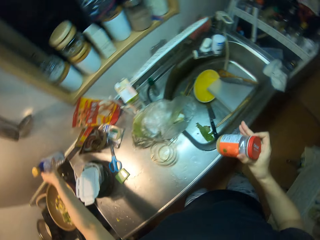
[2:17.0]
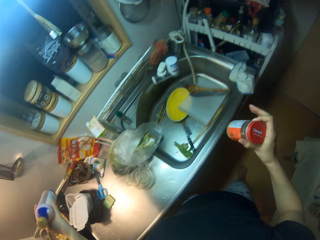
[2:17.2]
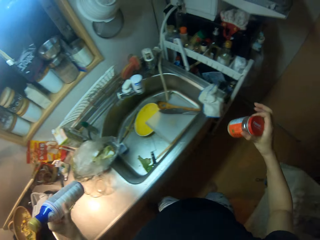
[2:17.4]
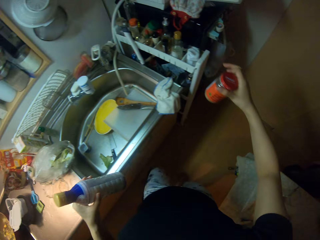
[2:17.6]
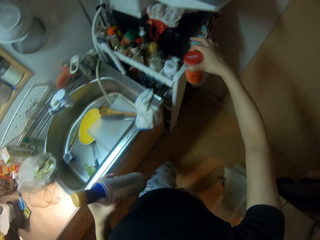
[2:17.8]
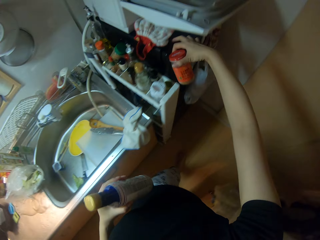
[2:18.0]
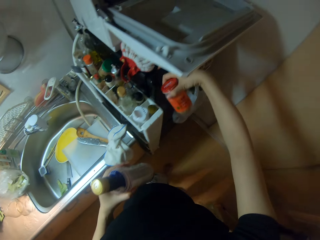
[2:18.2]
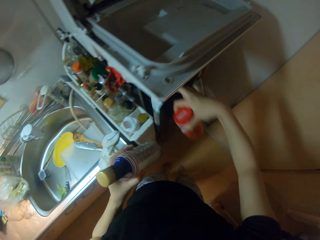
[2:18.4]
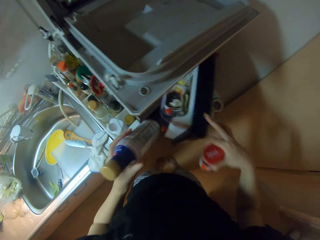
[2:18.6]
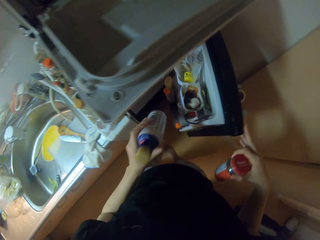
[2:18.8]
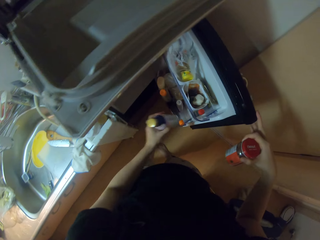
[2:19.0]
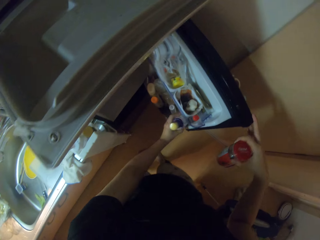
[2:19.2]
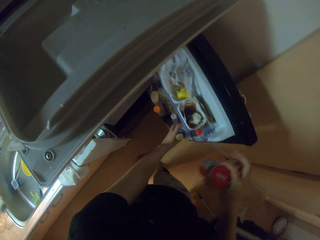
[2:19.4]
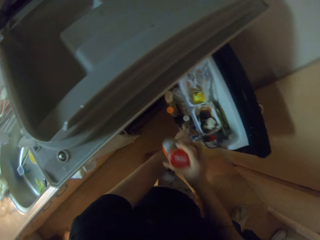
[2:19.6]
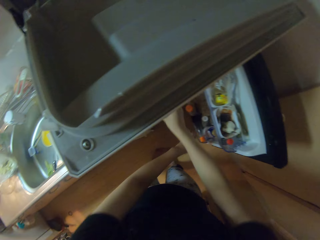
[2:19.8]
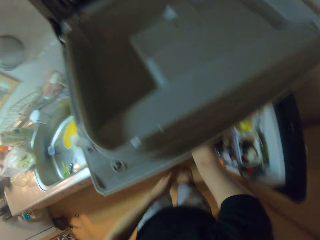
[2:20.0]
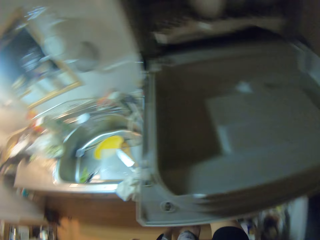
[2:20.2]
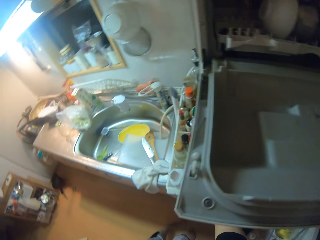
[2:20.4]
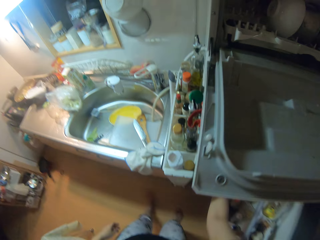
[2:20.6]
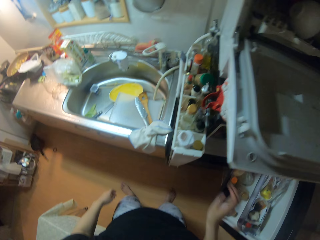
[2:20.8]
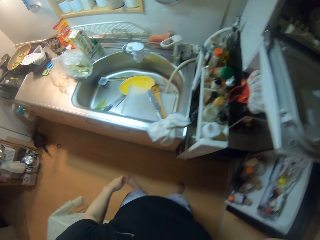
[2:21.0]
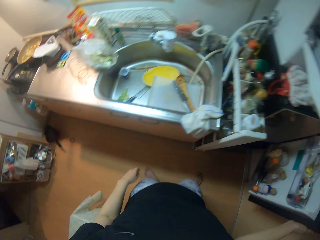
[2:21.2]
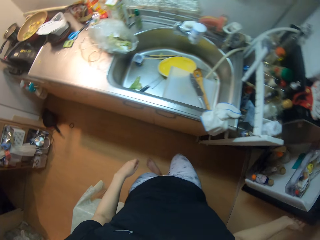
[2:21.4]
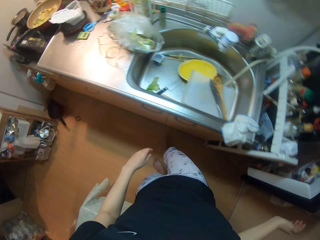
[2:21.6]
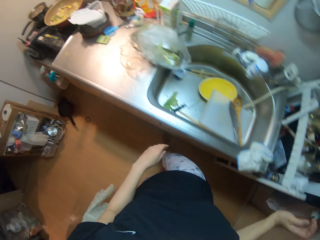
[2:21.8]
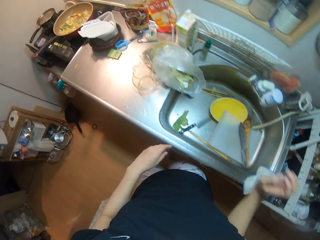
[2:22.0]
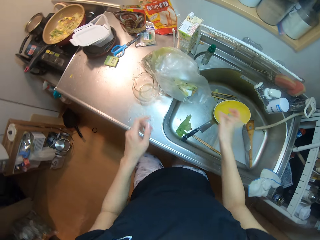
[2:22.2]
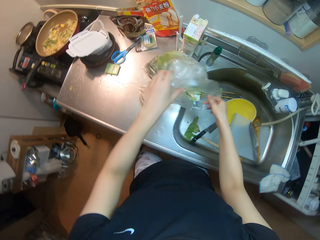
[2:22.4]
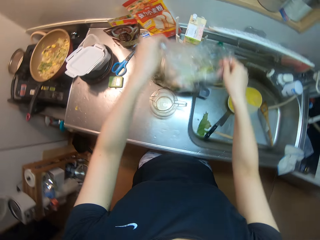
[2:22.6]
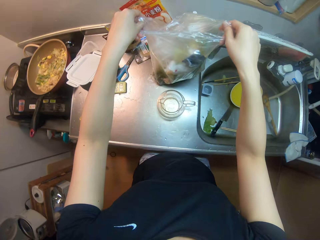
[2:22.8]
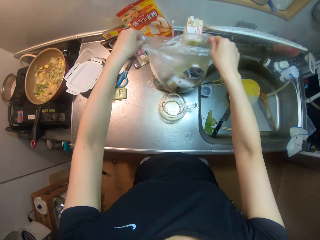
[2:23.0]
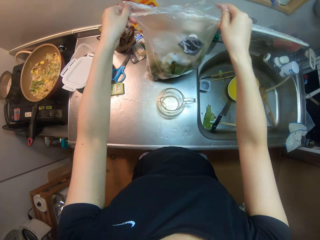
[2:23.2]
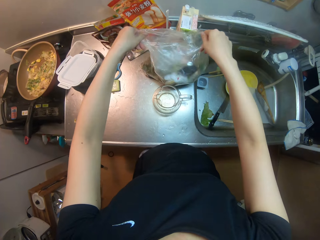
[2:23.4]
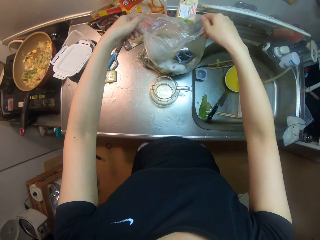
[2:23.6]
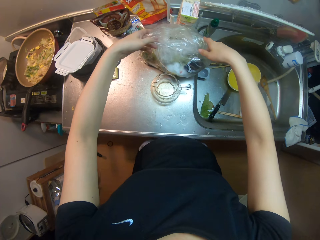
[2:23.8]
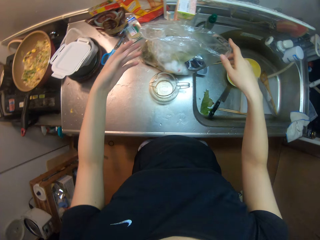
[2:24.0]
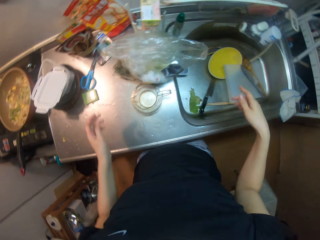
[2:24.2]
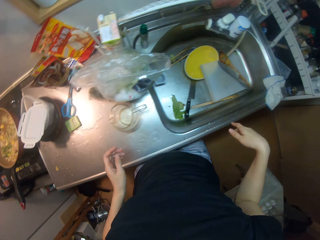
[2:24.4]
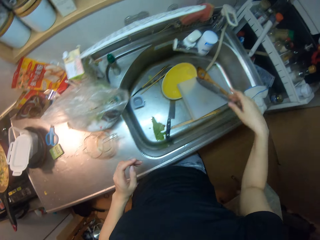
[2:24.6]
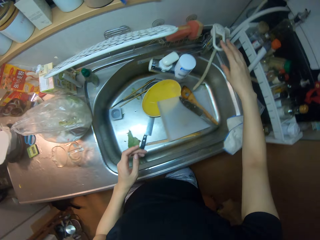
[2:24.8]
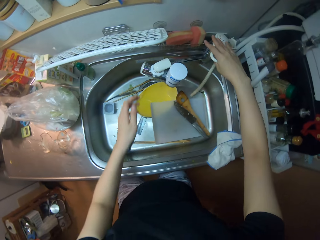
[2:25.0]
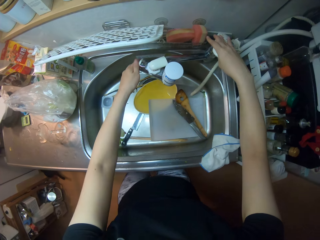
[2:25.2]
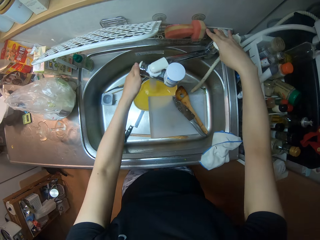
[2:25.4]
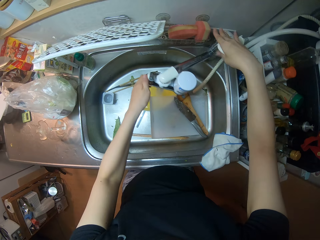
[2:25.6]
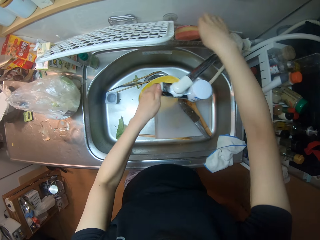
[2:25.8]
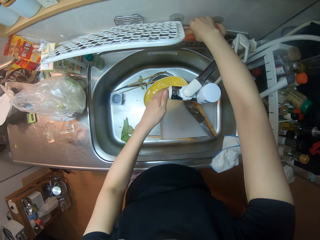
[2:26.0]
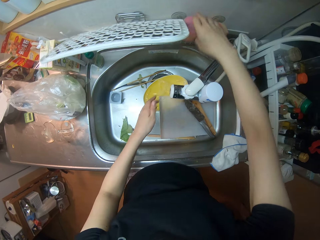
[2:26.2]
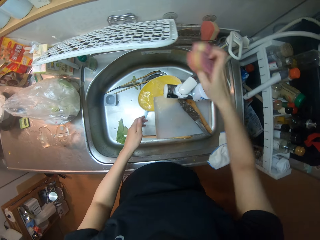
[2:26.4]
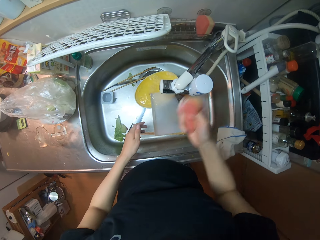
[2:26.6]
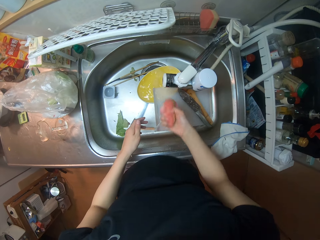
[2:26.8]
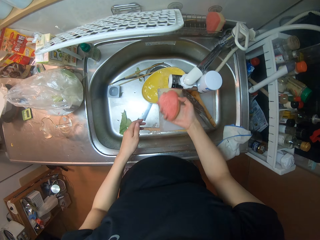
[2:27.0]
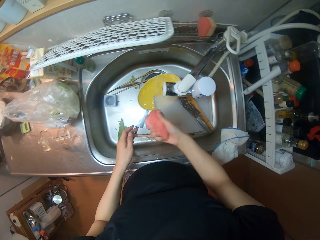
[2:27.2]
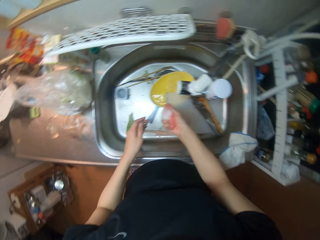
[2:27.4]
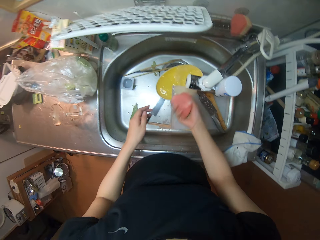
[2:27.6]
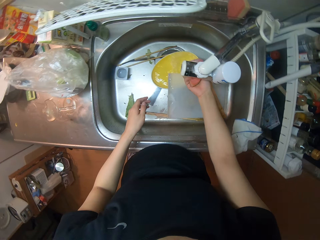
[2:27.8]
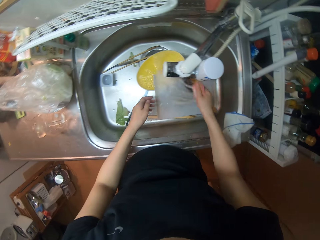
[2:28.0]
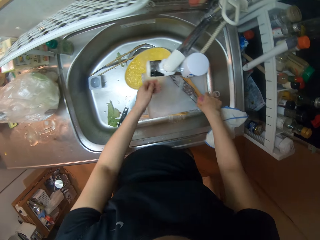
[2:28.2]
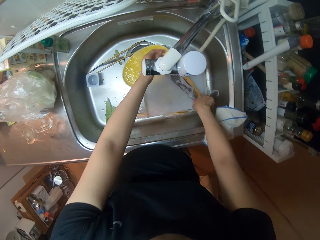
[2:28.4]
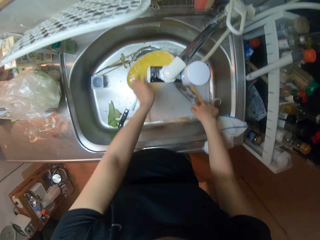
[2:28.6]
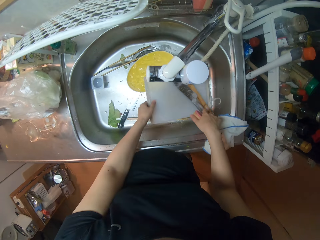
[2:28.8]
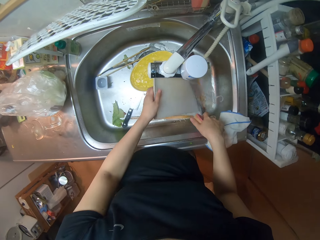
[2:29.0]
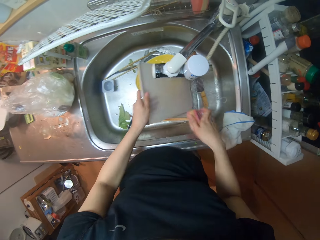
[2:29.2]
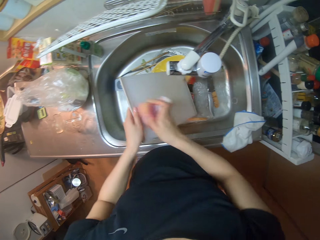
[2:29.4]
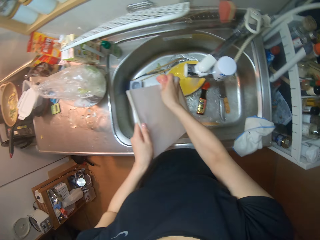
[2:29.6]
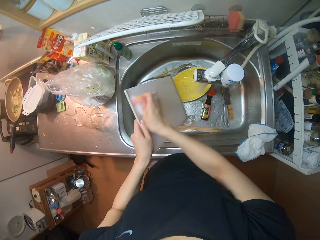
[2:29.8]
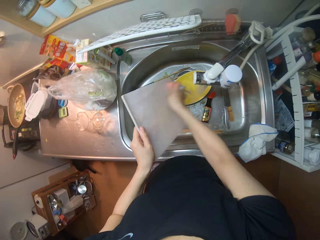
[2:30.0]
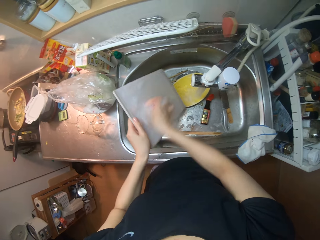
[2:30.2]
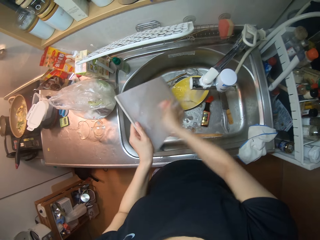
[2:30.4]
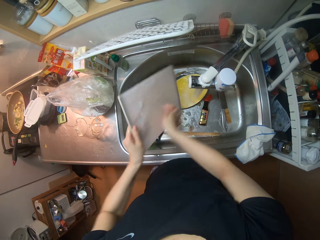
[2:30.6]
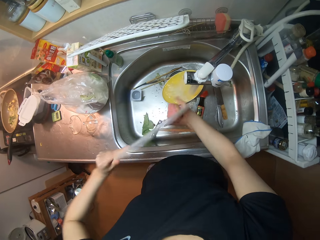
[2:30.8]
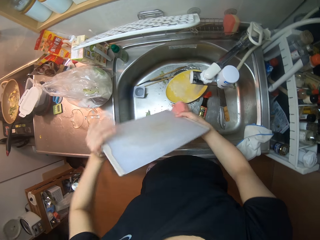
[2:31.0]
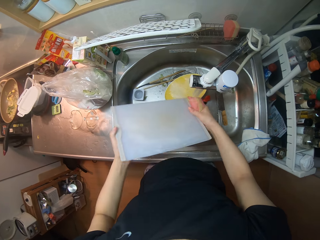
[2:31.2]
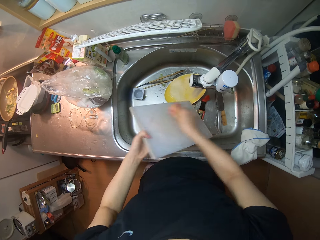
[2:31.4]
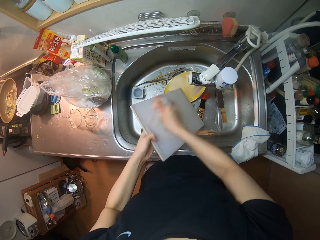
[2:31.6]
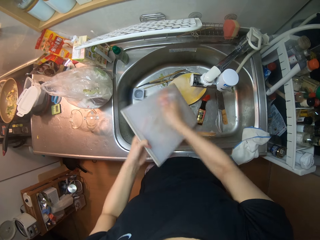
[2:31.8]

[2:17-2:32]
The camera wearer picks up the bottles from the sink. They move to the fridge, open the fridge, and drop the bottles into the fridge. They put the jar in the fridge, close the fridge, and move to the counter. They lift the paper bin. They adjust the plastic bag on the sink slab. They open the water tap, pick up the sponge, and pick up the chopping board. They wash the chopping board in the sink.

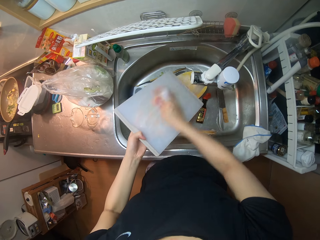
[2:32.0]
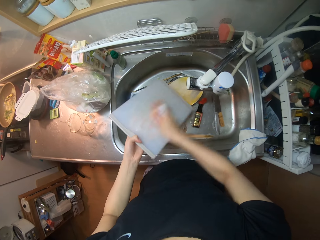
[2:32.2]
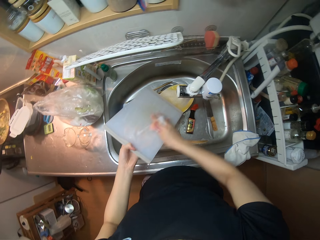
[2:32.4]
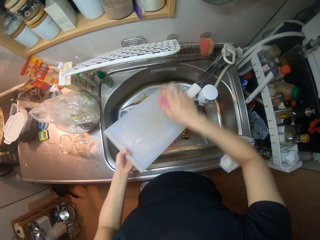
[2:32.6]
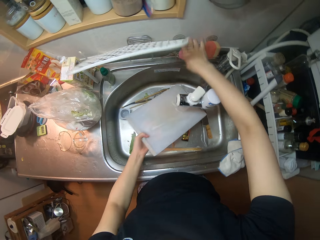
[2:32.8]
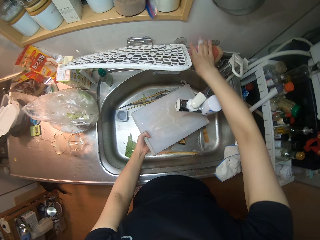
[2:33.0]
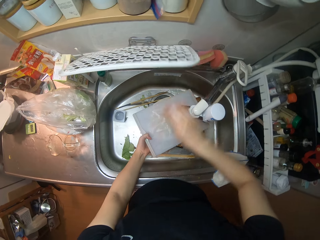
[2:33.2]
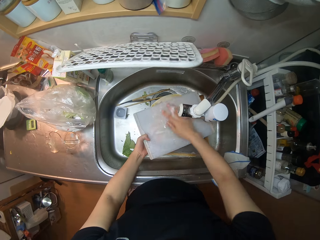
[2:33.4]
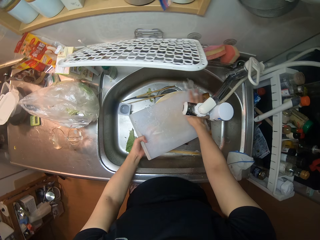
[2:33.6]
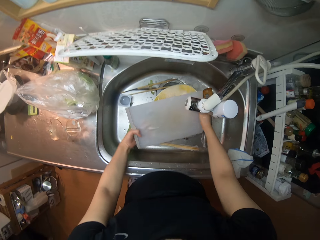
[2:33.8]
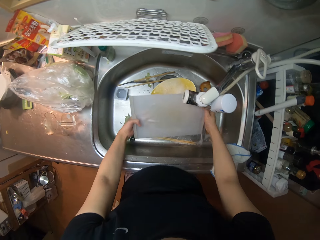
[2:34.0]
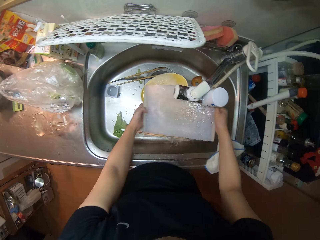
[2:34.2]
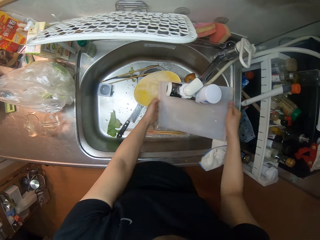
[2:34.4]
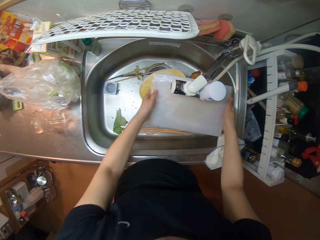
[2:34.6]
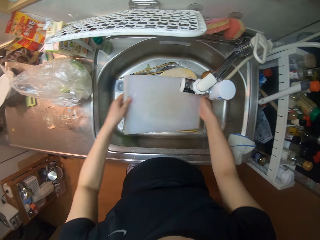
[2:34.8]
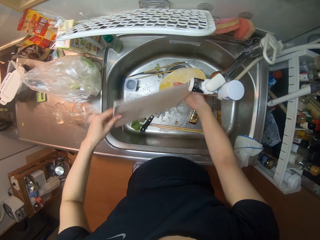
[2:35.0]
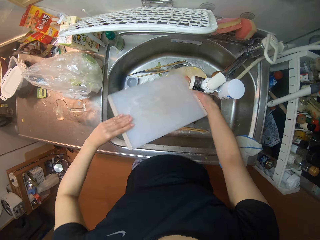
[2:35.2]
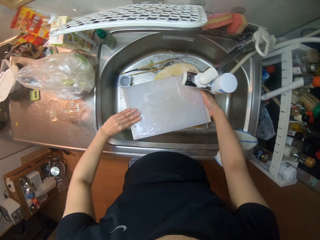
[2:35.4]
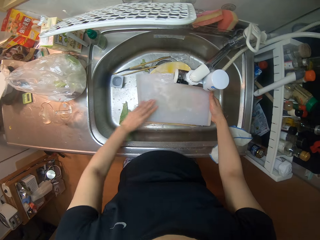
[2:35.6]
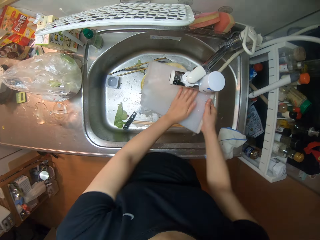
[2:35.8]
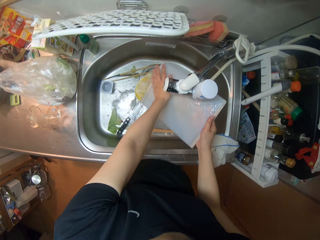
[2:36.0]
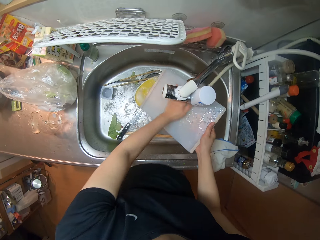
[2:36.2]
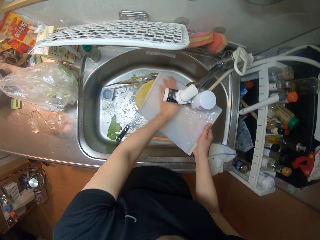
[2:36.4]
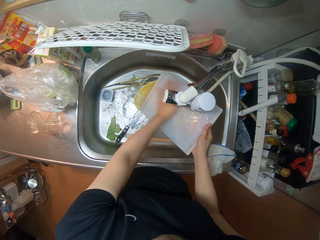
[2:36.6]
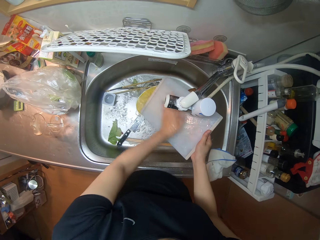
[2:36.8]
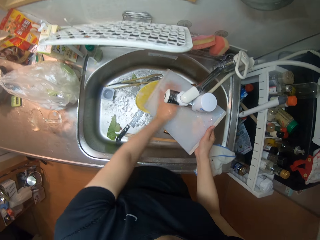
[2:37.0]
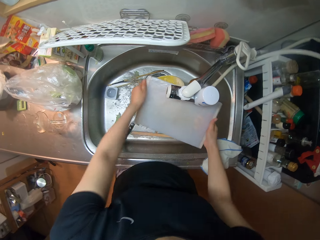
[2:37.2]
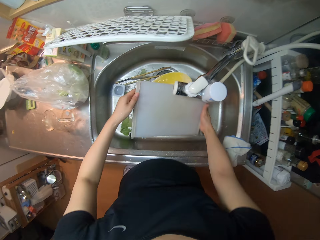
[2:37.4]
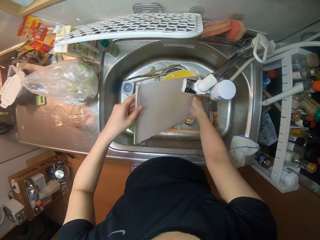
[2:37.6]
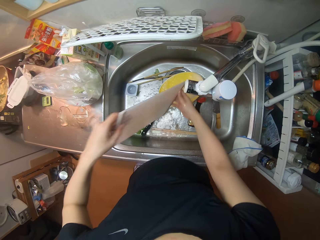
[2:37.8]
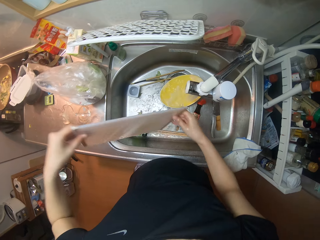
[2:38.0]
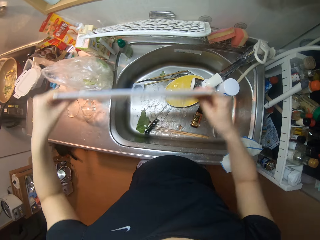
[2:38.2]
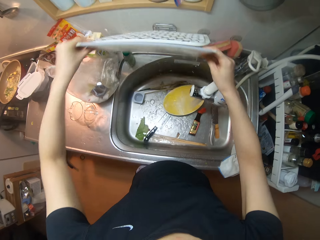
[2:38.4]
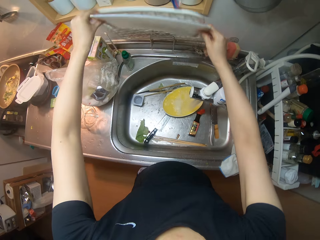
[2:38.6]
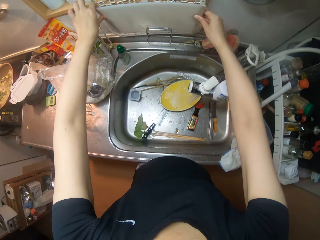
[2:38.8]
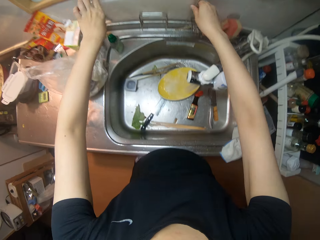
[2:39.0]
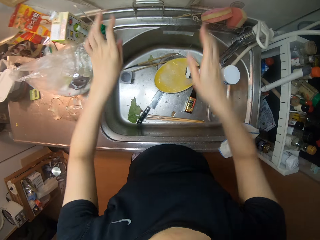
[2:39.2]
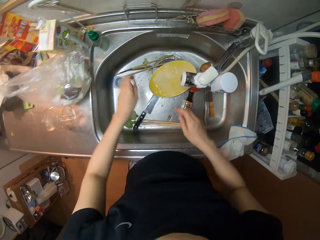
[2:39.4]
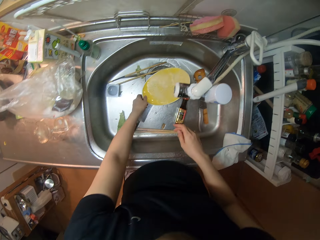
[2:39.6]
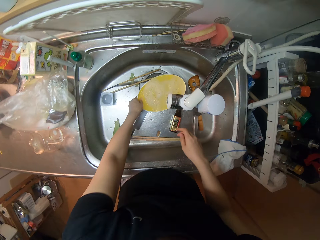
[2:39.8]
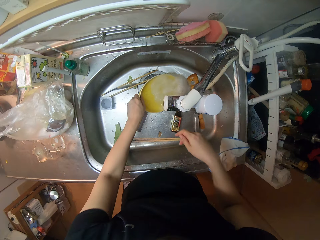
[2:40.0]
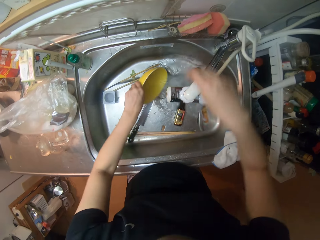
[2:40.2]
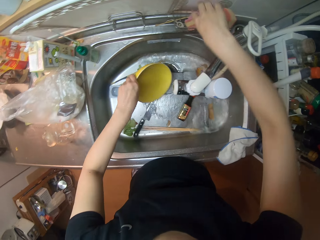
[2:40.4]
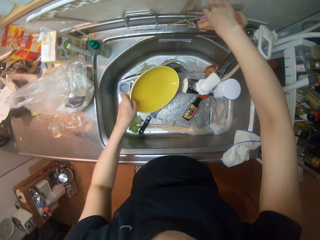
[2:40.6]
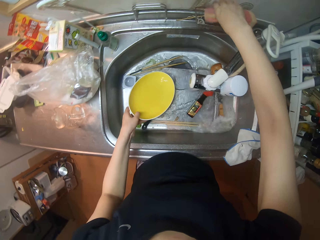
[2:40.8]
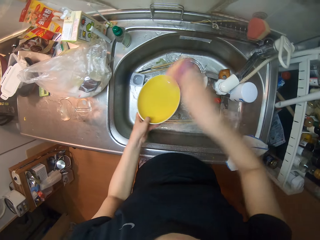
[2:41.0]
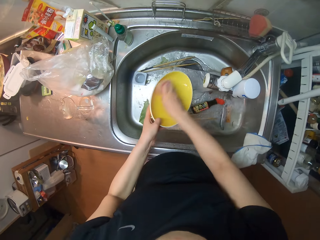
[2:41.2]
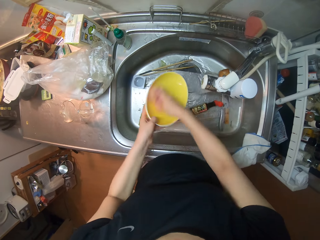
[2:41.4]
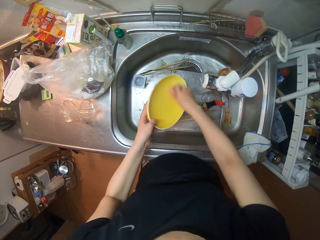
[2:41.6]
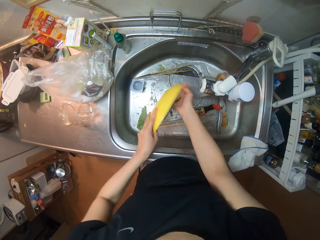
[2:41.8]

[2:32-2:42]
The camera wearer drops the sponge and rinses the chopping board. They drop the chopping board in a rack. They pick up the plate, pour the water from the plate, and pick up the sponge. They wash the bowl or plate in the sink.
